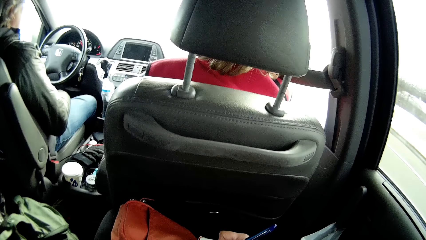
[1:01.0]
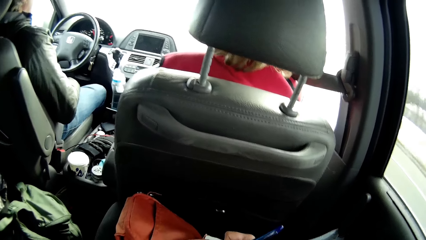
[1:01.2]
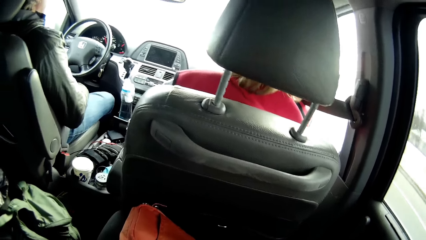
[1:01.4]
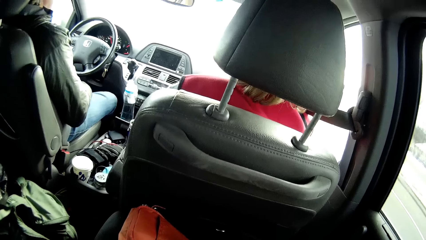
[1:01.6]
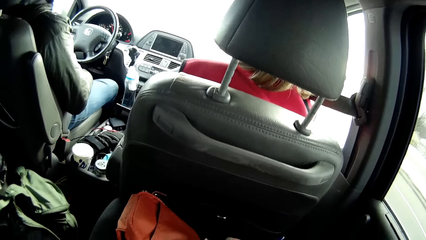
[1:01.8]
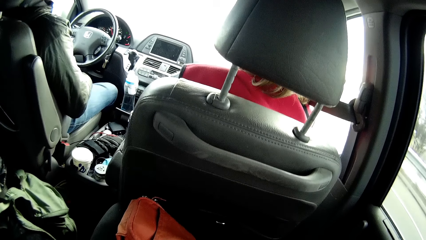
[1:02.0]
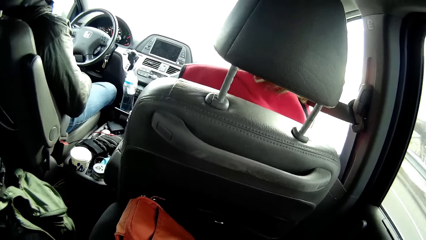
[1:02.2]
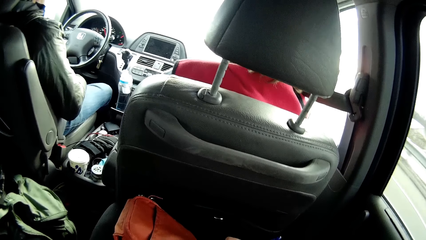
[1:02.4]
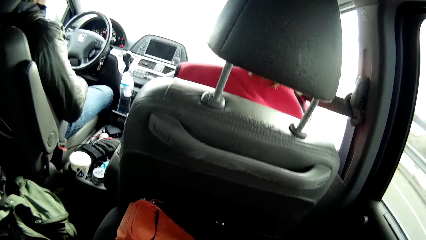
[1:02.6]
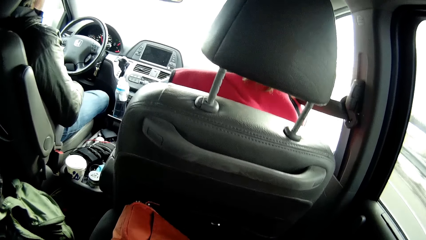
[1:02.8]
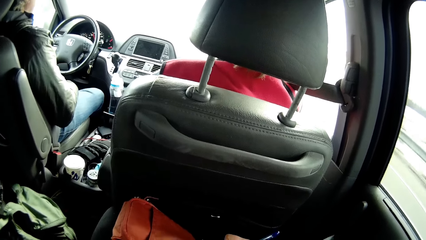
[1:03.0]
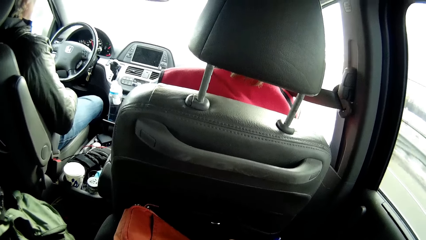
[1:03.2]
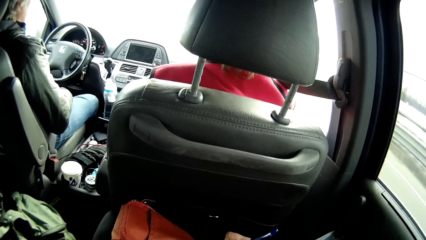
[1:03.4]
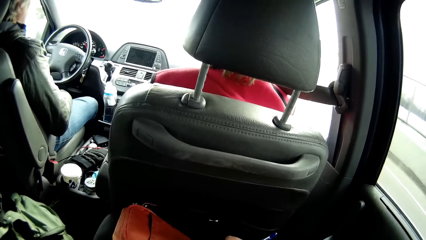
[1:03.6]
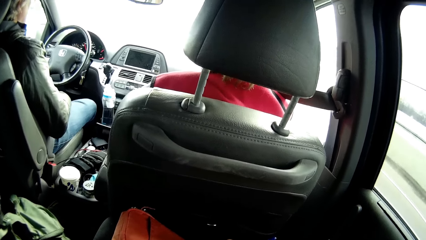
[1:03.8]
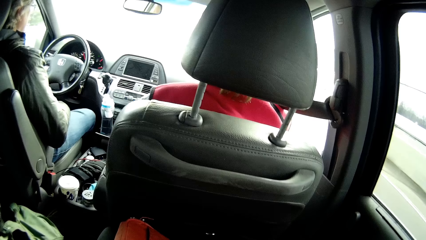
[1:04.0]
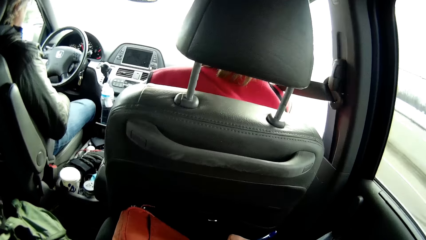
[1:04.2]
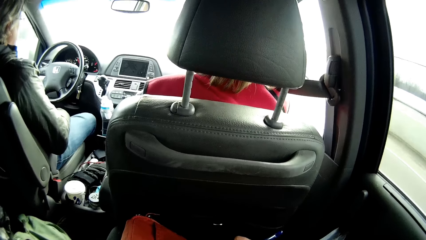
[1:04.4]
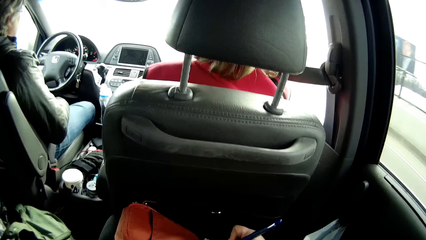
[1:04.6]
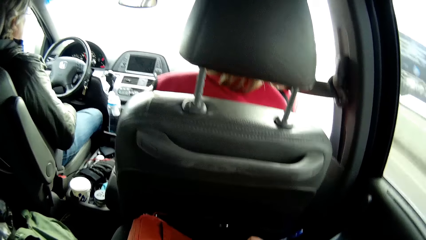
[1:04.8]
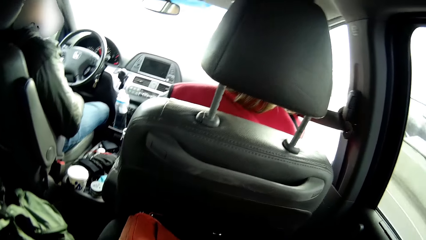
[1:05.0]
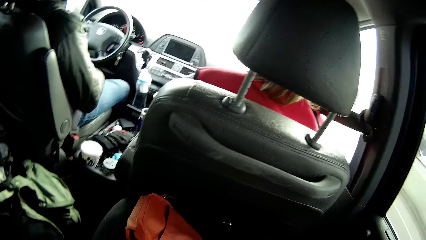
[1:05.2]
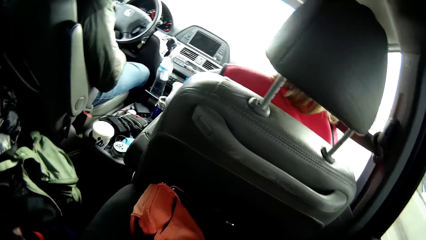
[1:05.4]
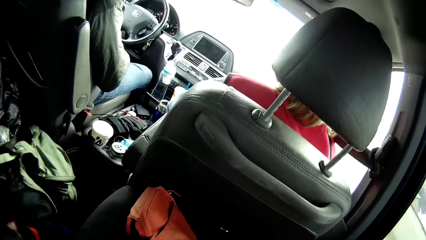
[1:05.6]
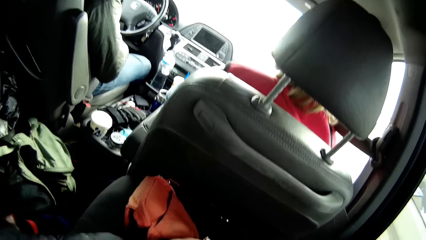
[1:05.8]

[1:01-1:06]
The camera wearer writes on the book.

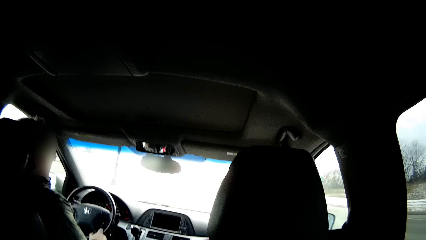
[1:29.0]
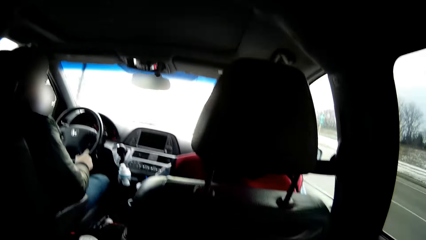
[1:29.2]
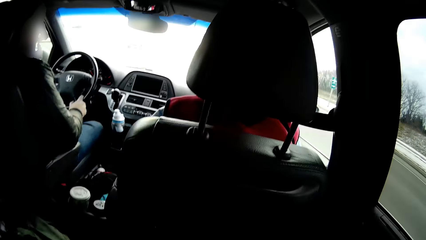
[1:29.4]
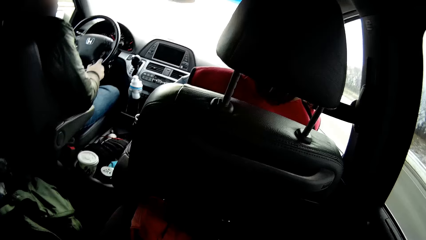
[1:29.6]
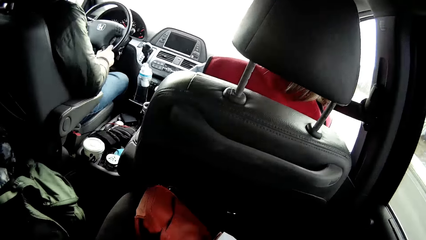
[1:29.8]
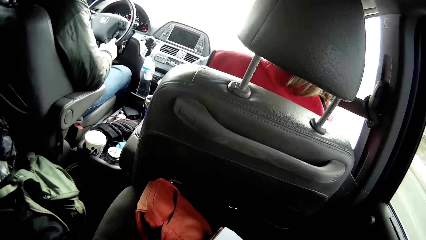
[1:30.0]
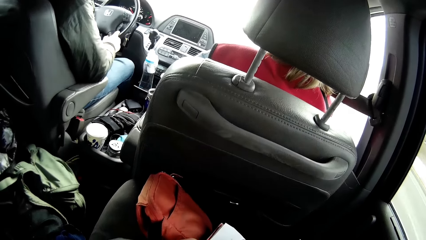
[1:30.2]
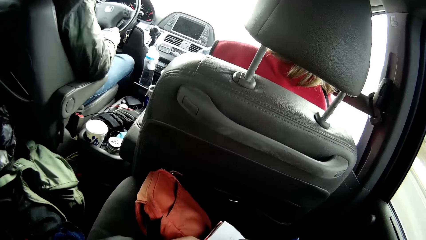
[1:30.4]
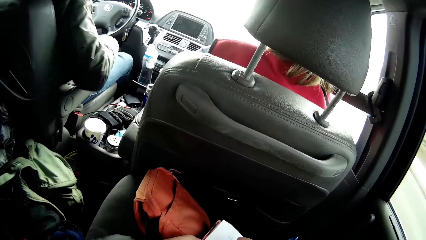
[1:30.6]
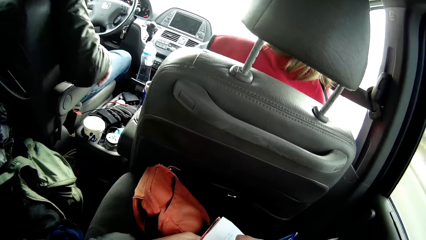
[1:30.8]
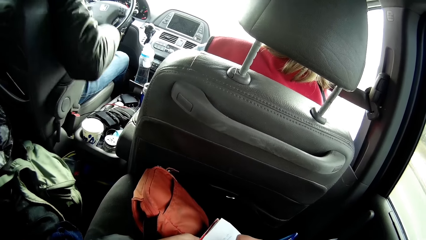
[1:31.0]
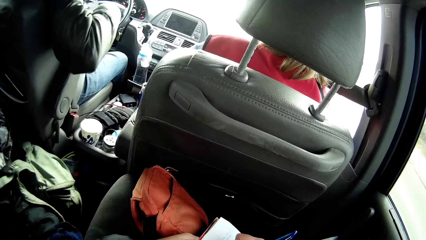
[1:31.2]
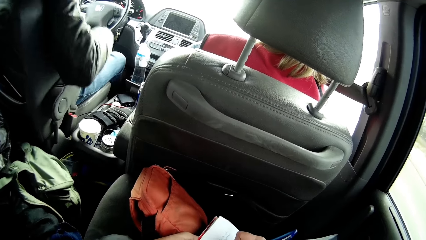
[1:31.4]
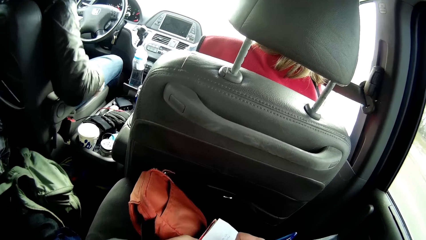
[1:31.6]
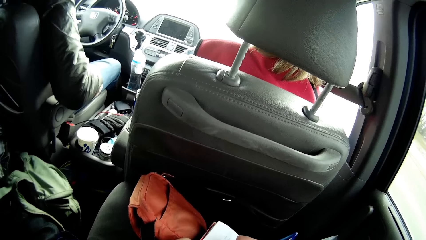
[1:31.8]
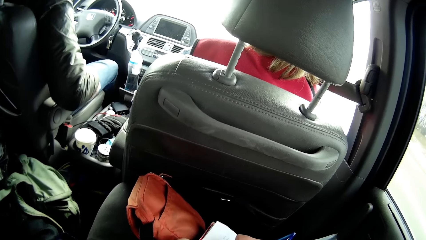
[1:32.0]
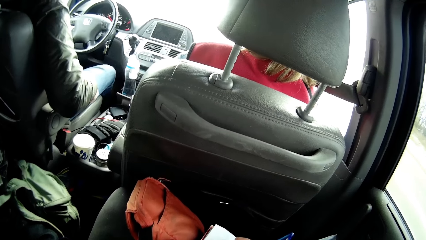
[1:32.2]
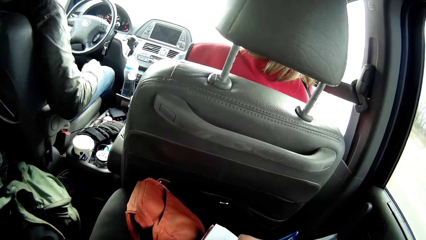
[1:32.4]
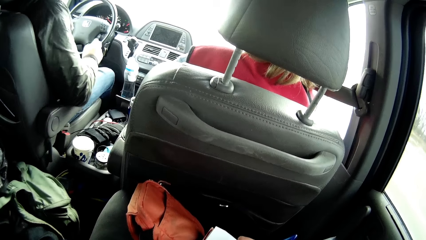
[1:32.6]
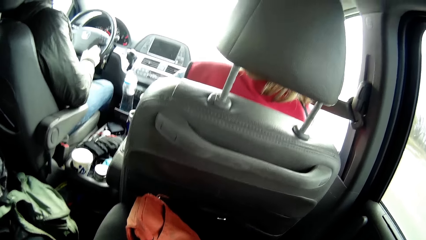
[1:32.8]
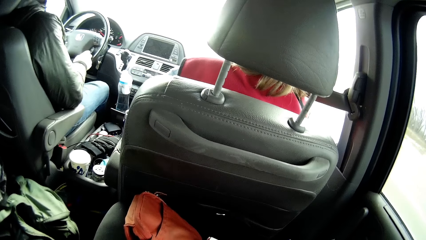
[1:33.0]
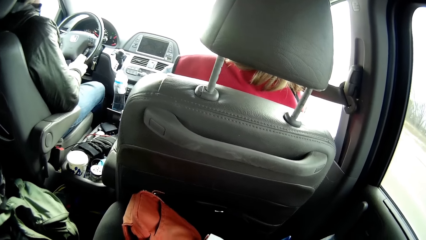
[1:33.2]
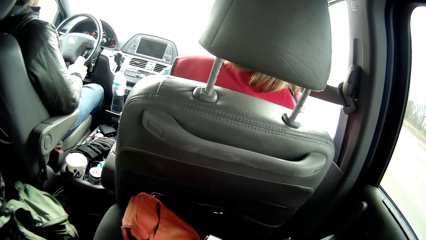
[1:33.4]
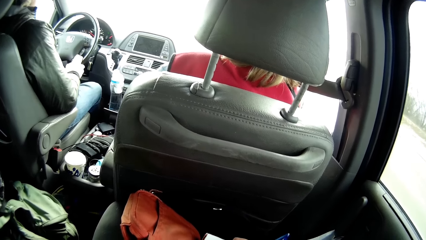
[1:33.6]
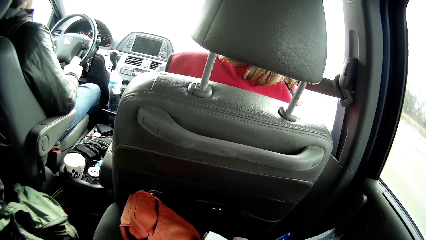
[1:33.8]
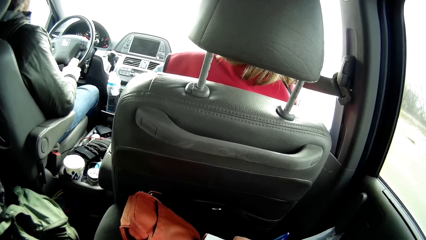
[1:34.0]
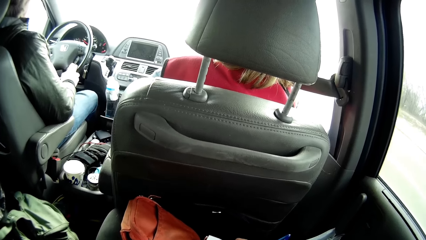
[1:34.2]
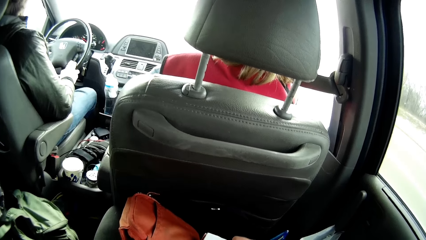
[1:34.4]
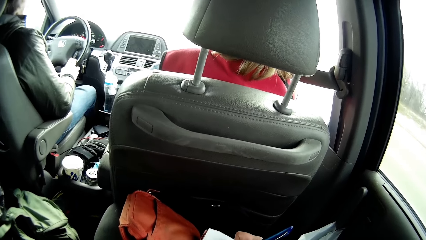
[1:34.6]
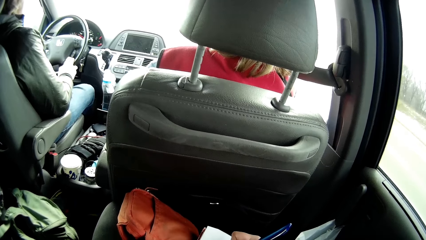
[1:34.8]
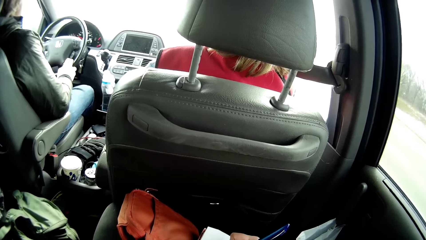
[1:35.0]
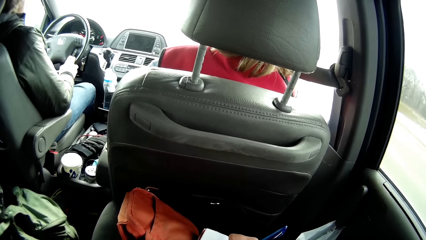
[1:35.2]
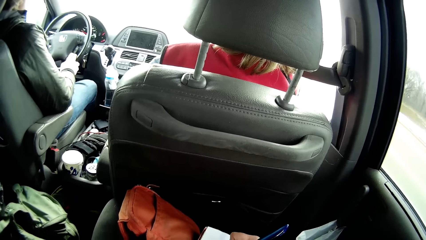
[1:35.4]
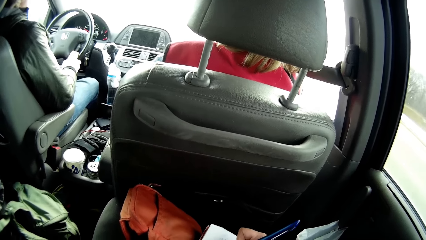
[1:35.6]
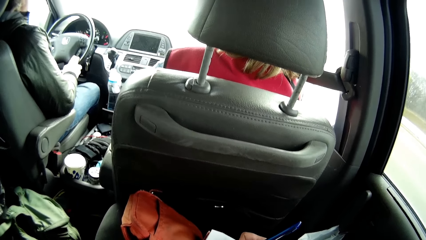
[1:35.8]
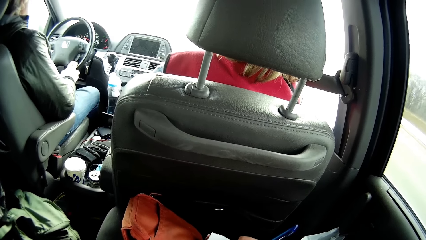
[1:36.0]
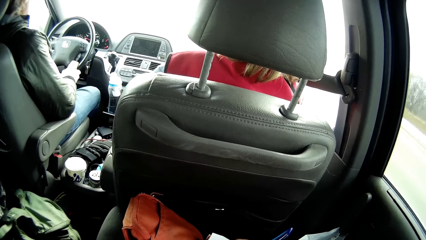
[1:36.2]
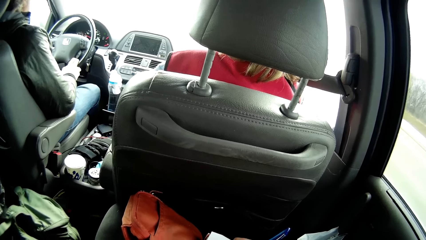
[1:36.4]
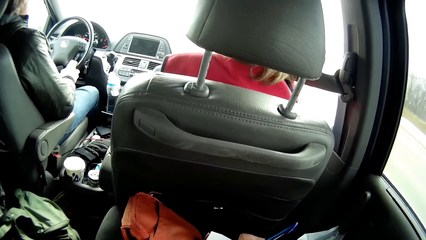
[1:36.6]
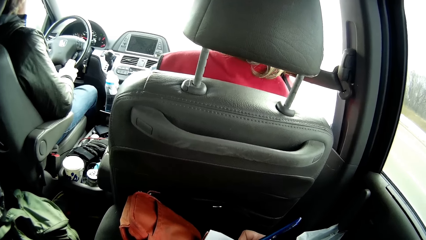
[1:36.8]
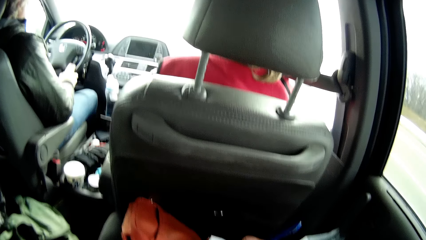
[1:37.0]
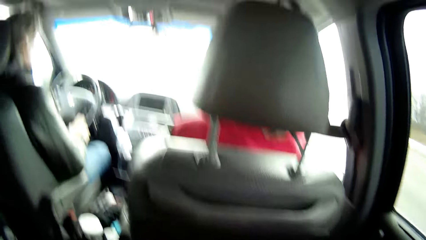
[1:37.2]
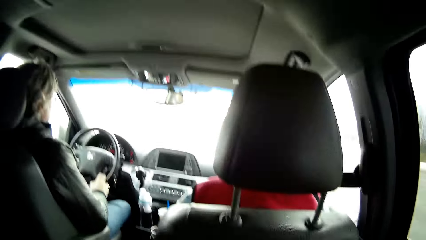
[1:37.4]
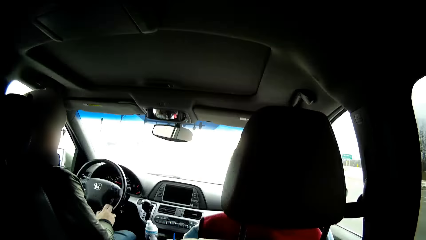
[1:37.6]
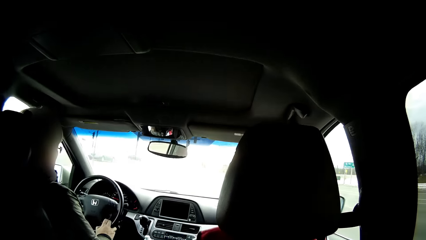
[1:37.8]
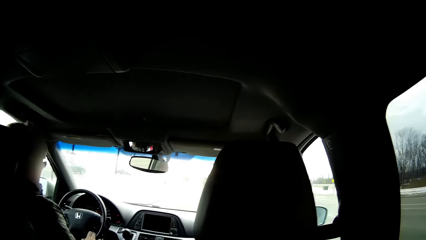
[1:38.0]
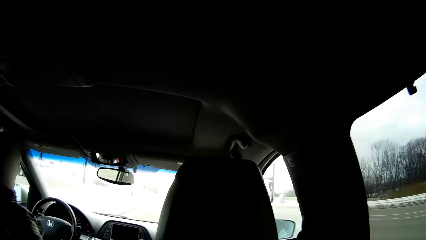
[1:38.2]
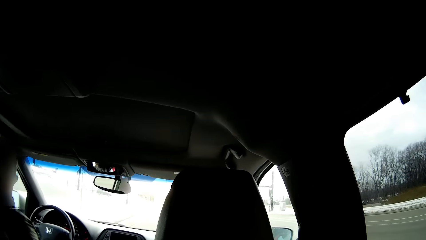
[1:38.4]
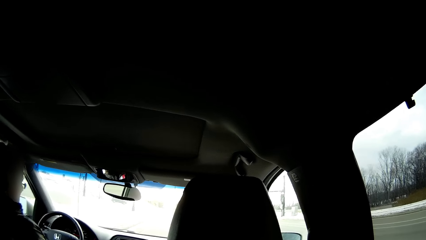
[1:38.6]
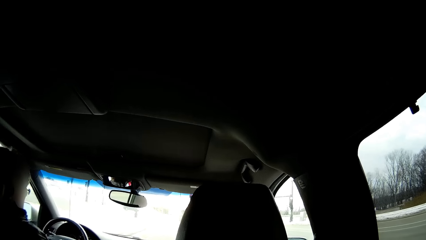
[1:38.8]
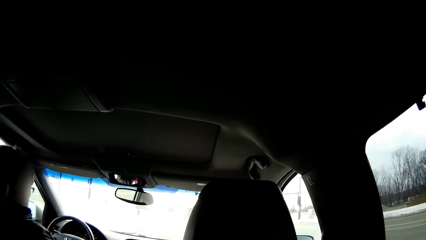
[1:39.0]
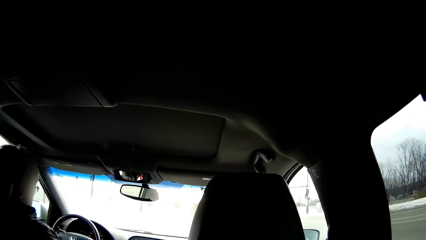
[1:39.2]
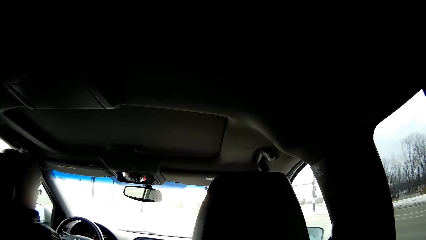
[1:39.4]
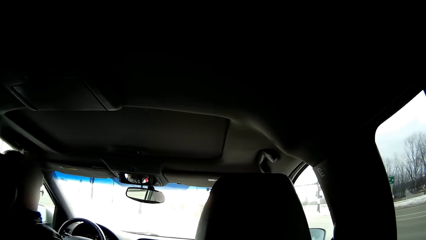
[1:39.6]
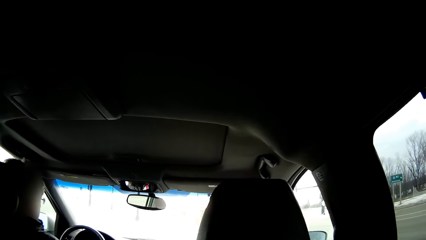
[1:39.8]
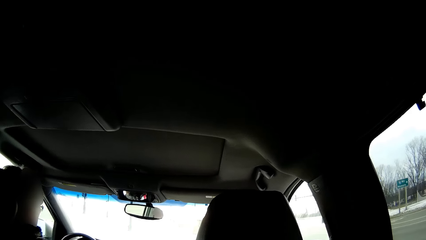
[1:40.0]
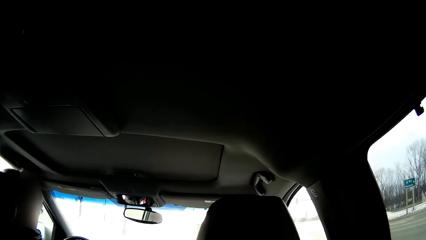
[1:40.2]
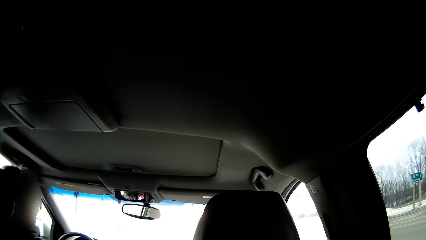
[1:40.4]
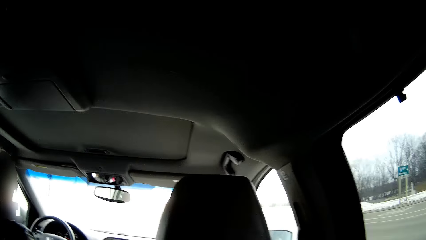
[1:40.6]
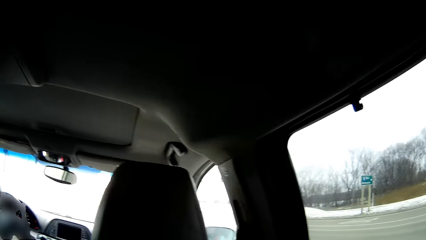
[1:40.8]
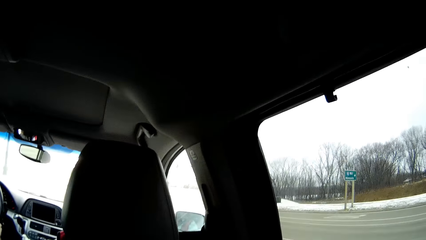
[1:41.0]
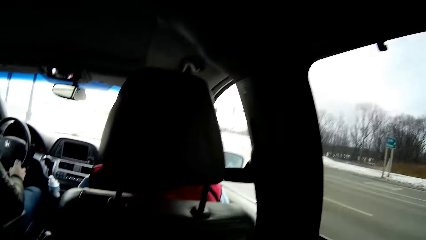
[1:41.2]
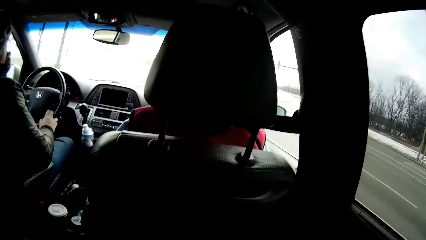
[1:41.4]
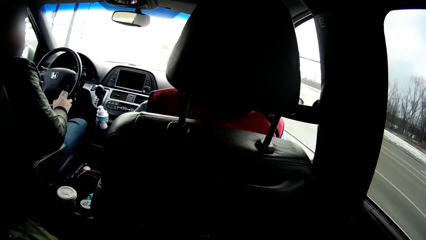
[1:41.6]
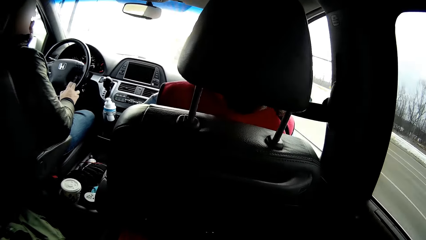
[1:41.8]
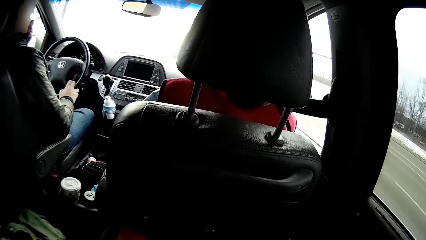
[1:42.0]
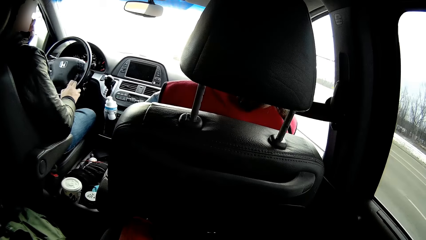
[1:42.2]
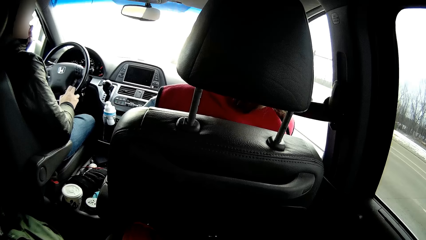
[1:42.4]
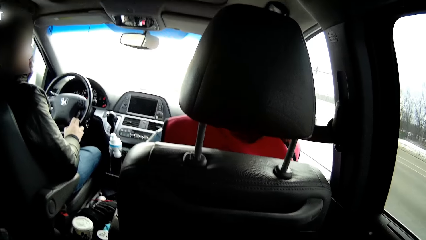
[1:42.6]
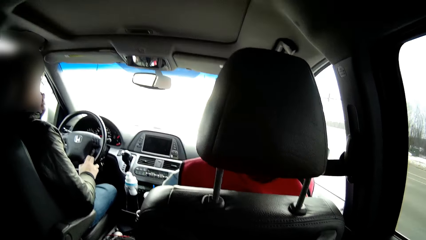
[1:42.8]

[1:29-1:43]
A person adjusts the car seat, adjusts the arm rest and drives the car.
